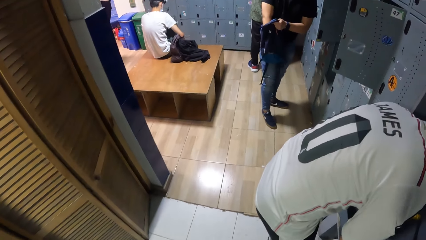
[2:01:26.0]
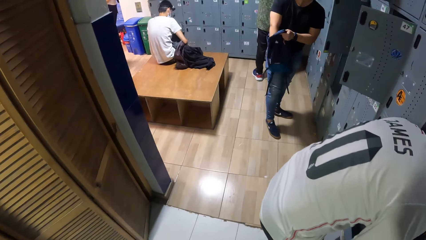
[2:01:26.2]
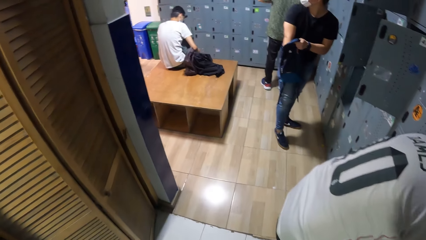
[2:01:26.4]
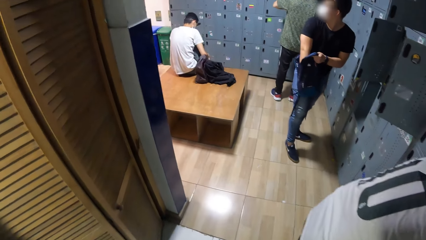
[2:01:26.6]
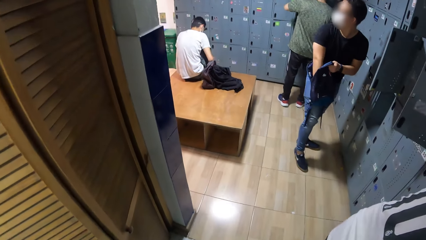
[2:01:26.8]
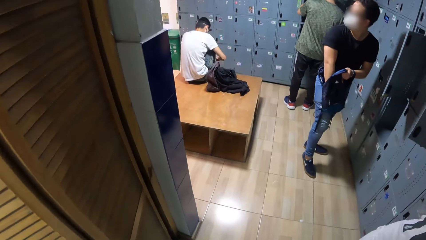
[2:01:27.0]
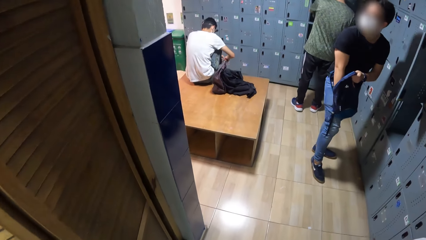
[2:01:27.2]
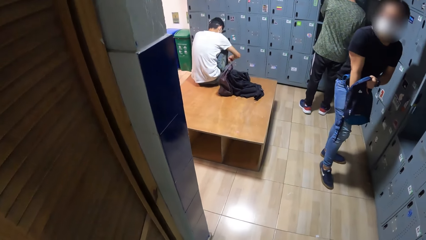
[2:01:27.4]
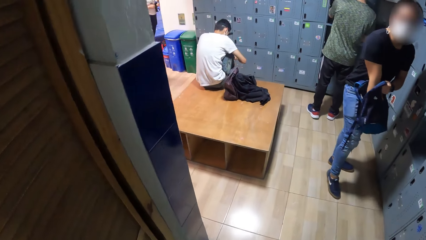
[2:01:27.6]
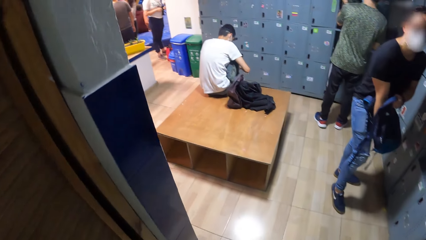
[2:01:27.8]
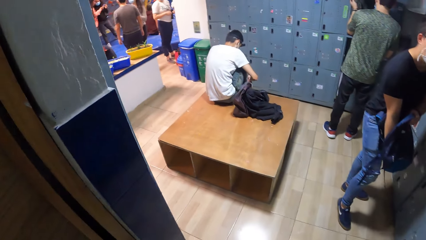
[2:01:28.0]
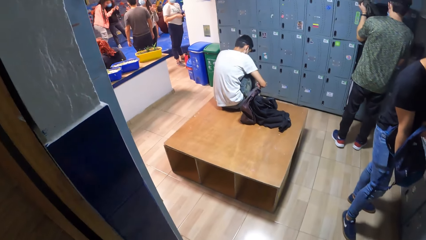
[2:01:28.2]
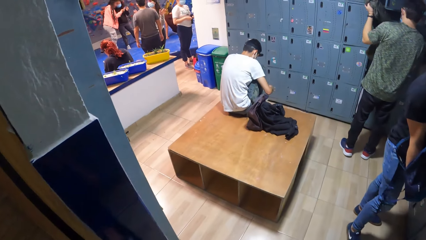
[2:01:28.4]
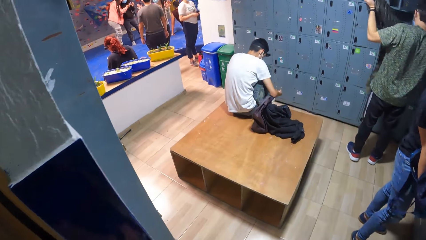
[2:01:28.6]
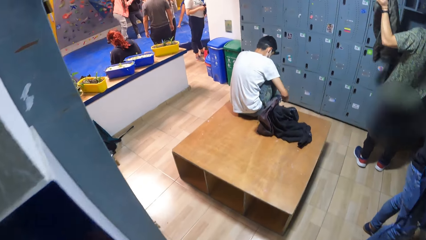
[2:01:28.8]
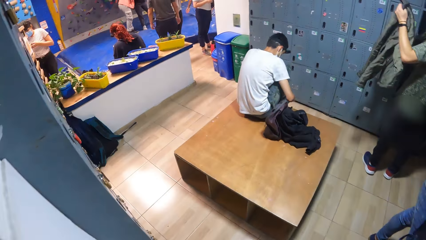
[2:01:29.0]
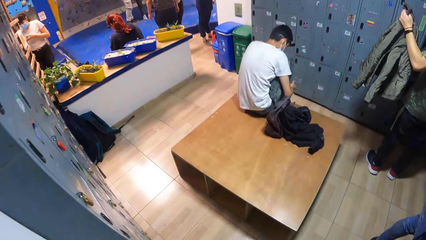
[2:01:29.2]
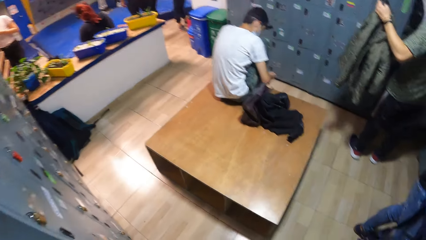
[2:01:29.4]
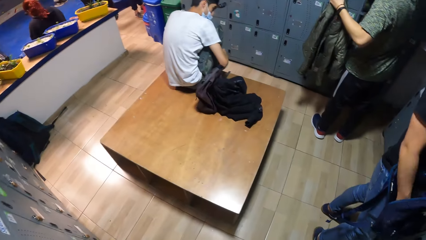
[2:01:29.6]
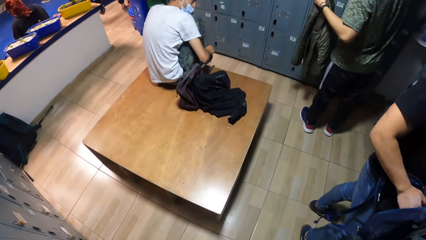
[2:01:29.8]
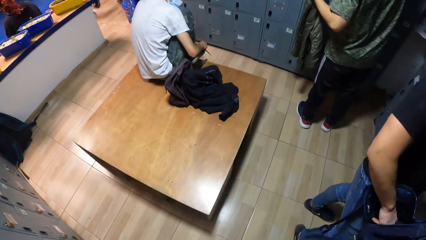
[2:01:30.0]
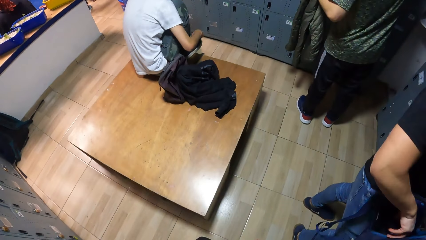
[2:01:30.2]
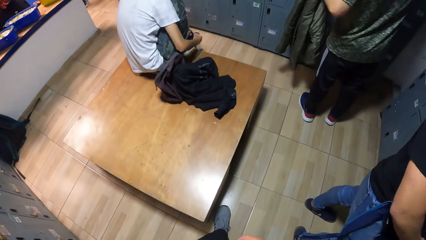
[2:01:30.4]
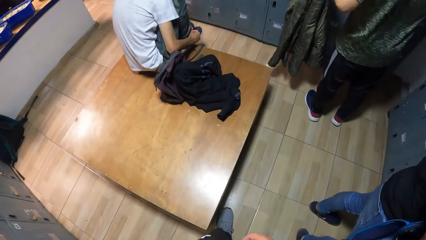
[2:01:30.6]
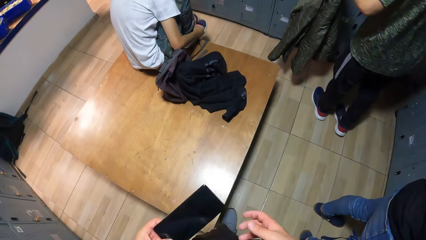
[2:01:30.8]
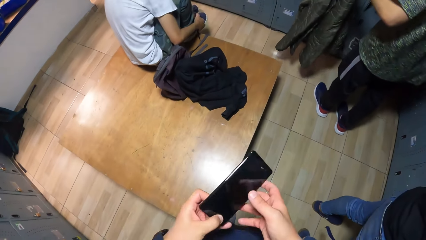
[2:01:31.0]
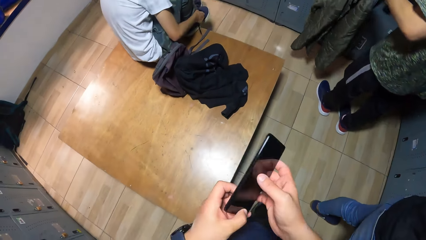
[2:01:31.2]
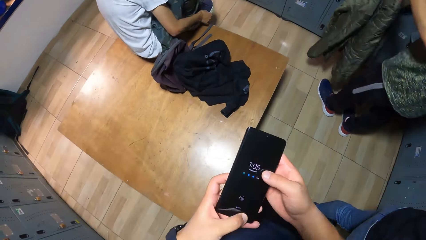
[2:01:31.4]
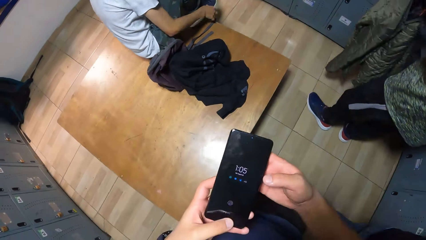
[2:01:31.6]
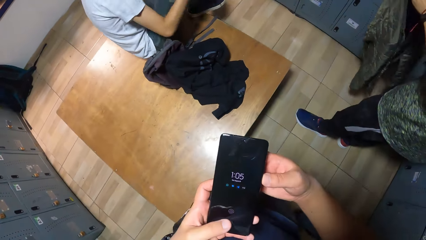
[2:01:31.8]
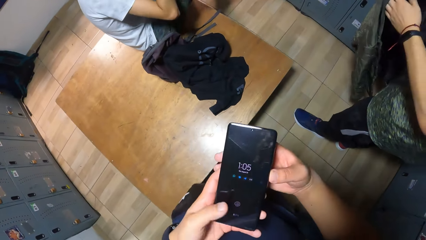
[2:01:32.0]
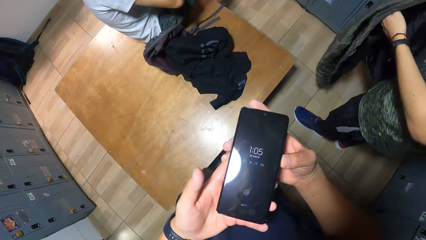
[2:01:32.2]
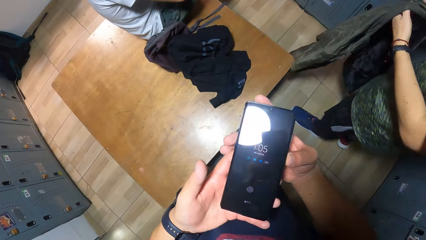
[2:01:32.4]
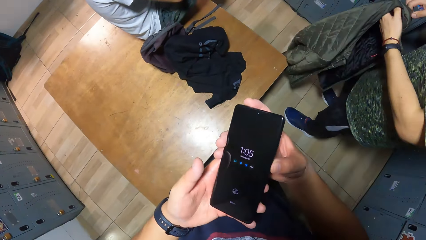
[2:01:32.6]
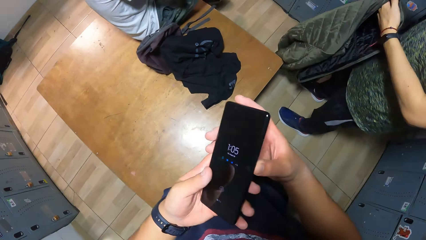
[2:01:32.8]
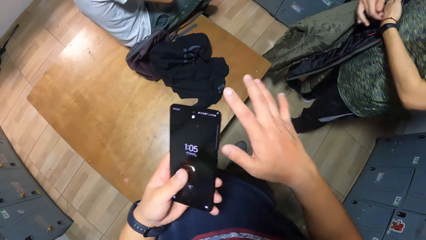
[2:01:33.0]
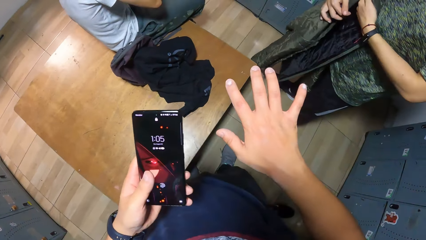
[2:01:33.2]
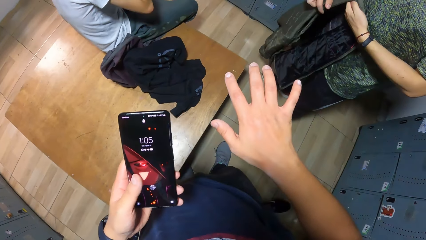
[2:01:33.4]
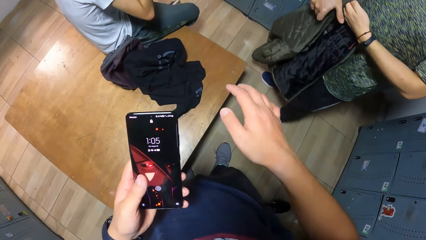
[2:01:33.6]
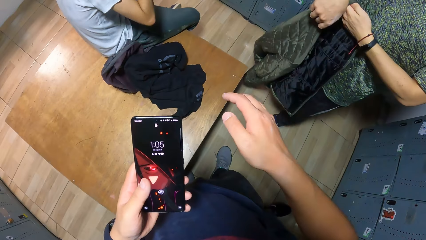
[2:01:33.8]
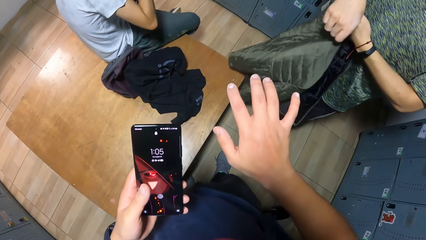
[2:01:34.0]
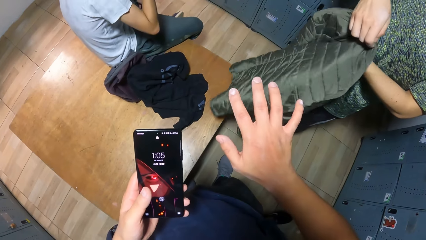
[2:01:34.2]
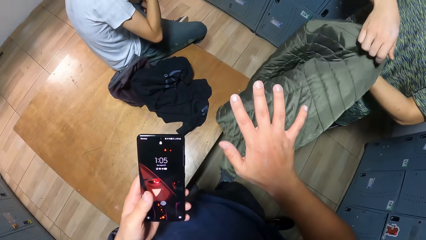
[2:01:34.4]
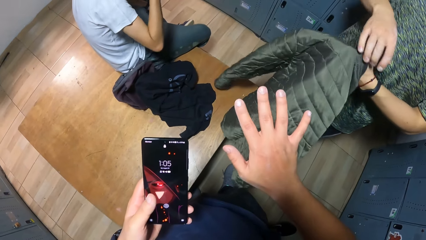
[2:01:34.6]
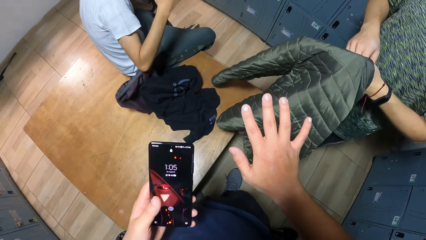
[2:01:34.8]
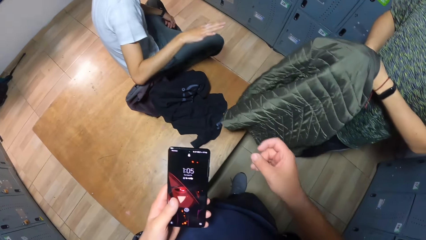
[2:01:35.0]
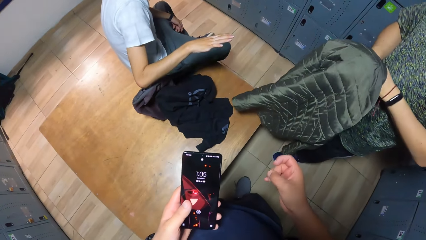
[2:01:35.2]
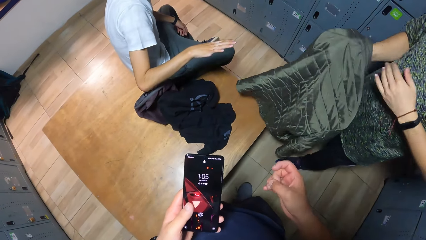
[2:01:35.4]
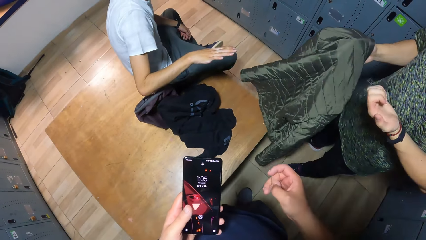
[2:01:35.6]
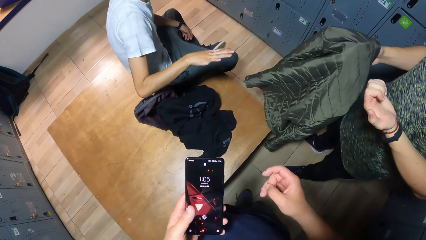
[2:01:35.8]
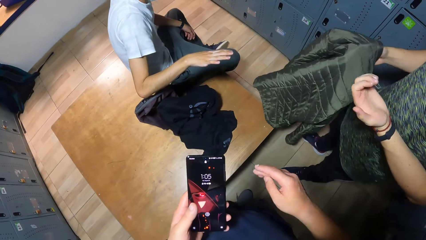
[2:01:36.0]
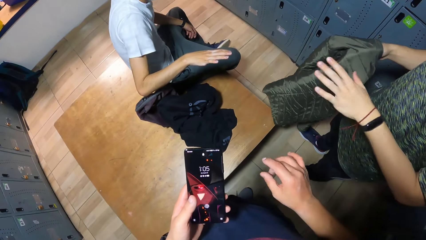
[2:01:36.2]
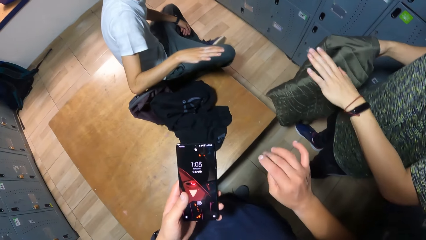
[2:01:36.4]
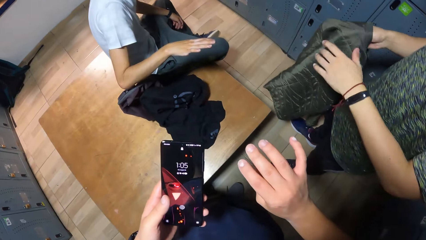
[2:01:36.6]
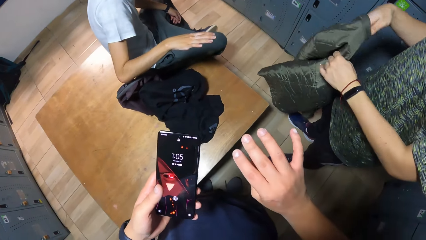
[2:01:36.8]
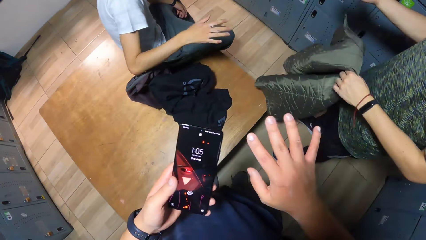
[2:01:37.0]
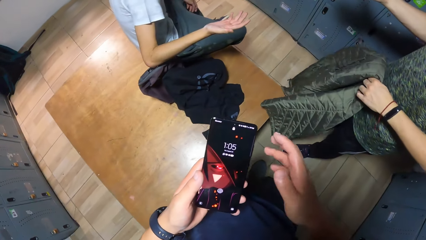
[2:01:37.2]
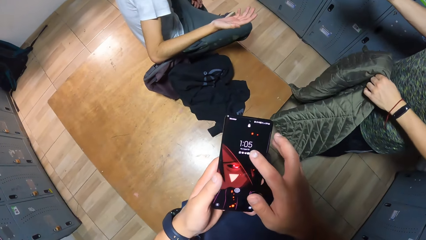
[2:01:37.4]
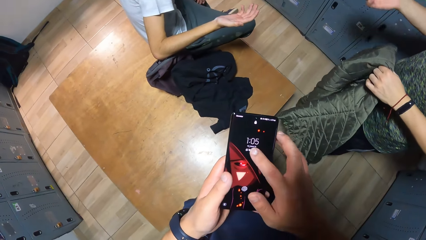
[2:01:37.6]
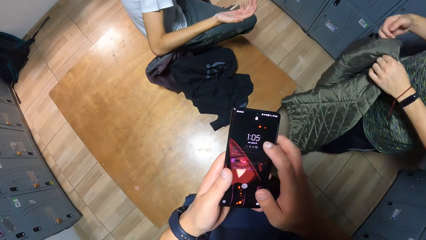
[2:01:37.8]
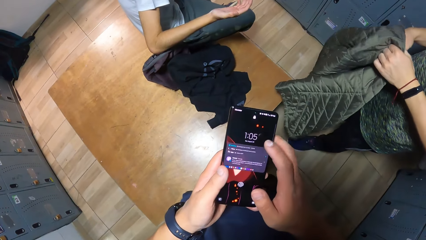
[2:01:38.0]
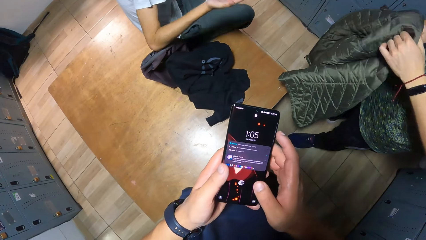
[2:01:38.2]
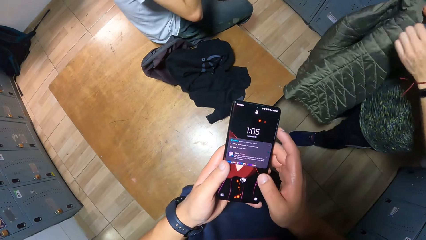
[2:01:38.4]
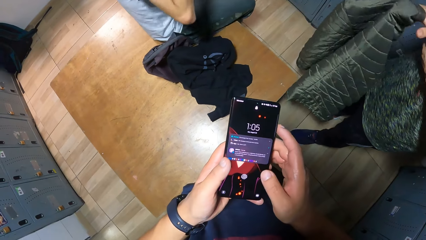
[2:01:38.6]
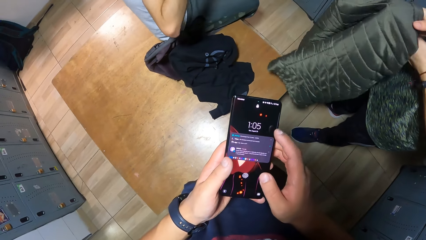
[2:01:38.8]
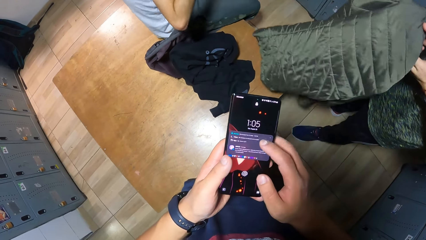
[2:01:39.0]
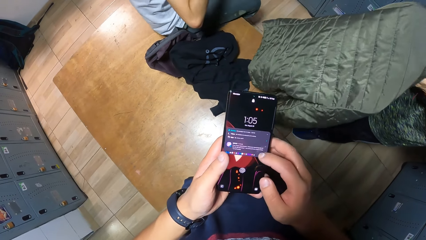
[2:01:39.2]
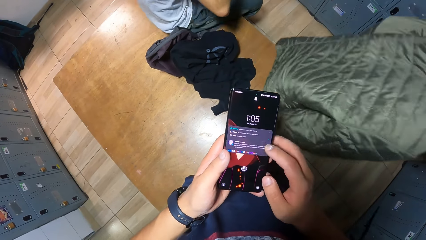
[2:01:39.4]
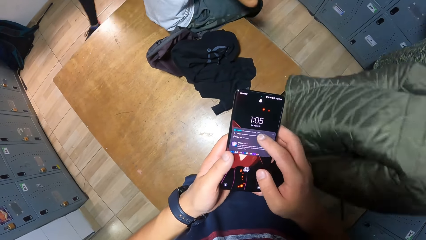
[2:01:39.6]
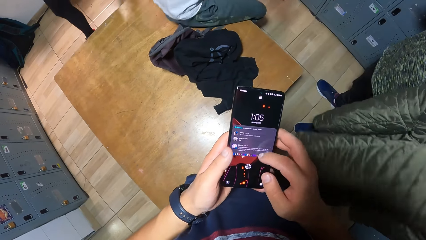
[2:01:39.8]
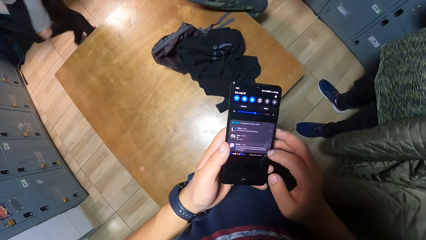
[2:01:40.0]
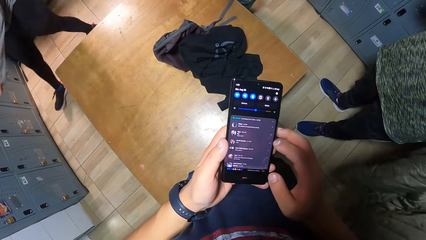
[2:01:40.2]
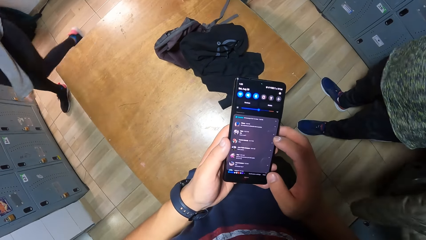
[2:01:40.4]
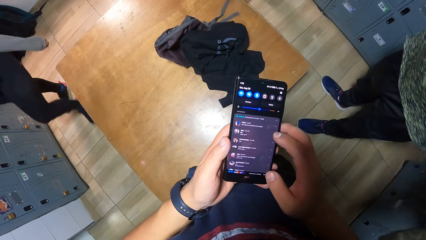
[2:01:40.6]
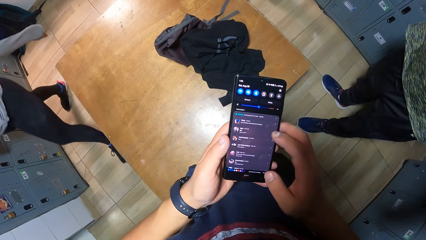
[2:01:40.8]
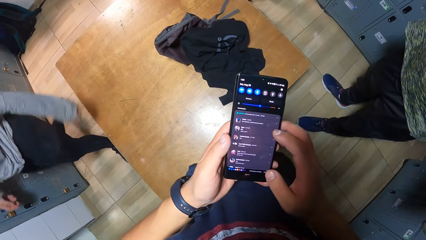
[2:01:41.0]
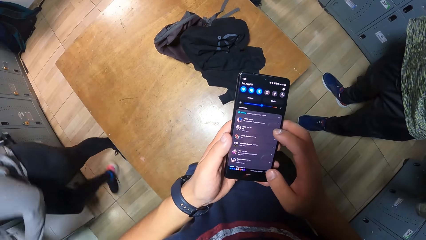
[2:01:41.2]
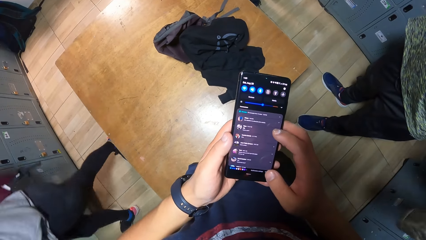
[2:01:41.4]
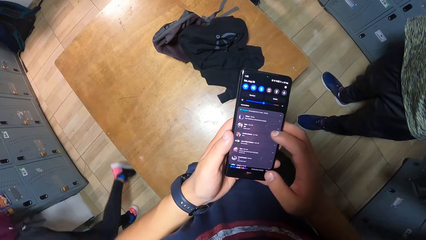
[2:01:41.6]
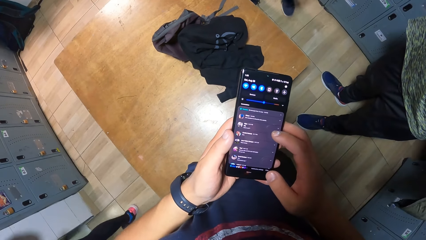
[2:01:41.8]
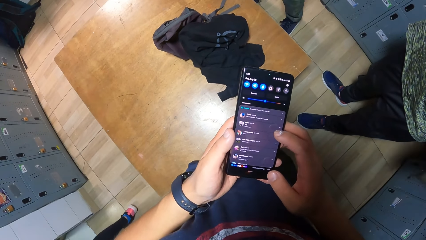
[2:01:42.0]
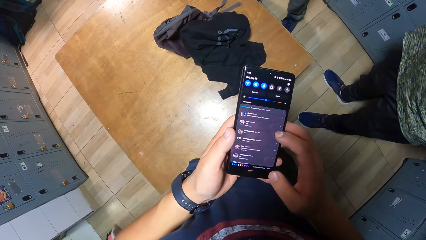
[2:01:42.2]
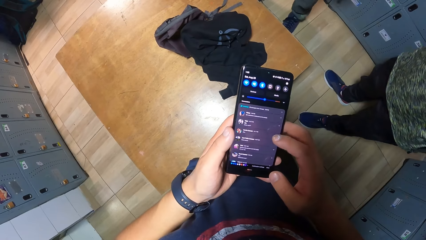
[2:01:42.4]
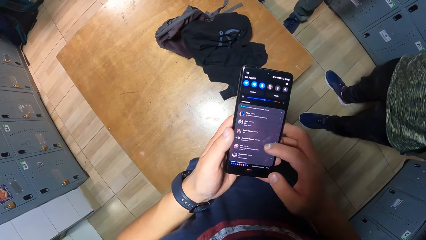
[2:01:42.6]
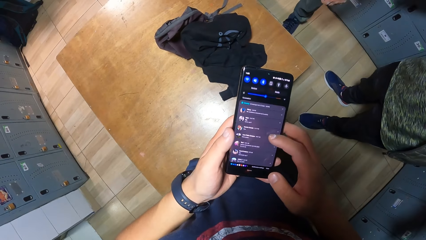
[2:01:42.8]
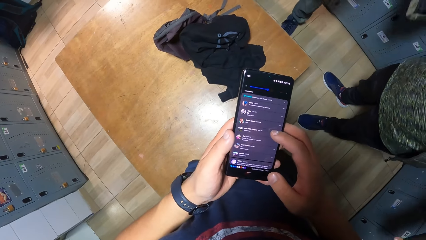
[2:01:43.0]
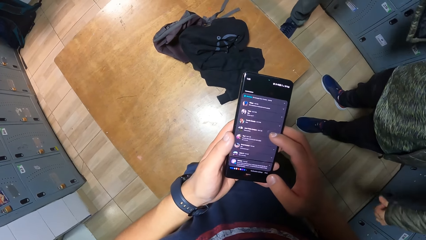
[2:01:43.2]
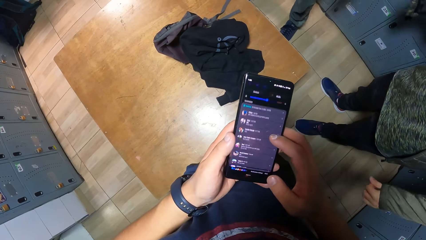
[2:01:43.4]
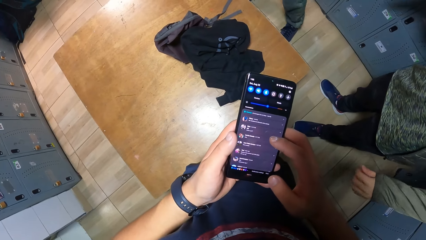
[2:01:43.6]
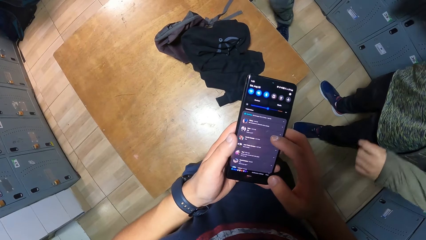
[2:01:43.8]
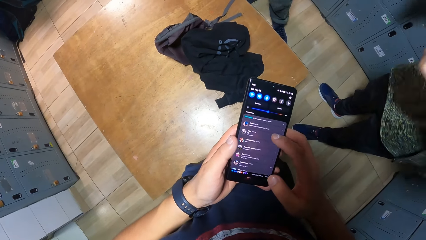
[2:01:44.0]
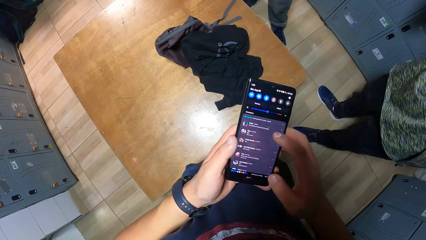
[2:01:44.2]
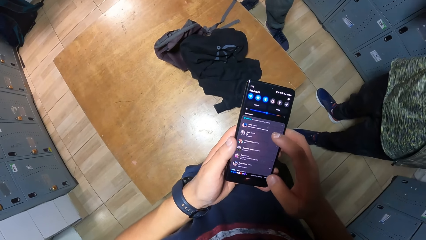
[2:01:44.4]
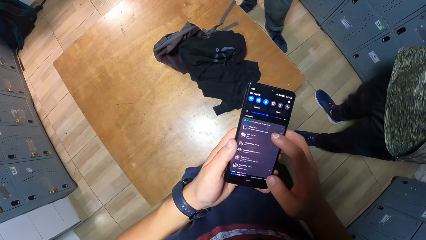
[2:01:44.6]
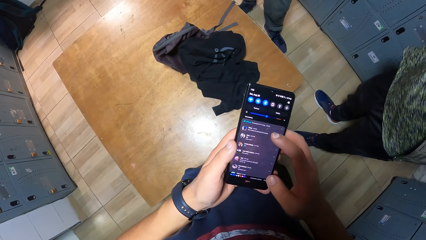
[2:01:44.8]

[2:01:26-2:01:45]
The camera wearer walks around. A person picks the jacket. The camera wearer holds a phone and operates the phone with both hands. Another person ties the shoe. The camera wearer unlocks the phone. The other person looks at the right hand. The camera wearer operates the phone. The first person wears the jacket.
